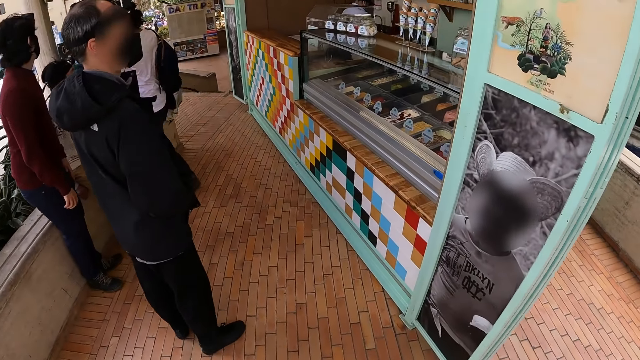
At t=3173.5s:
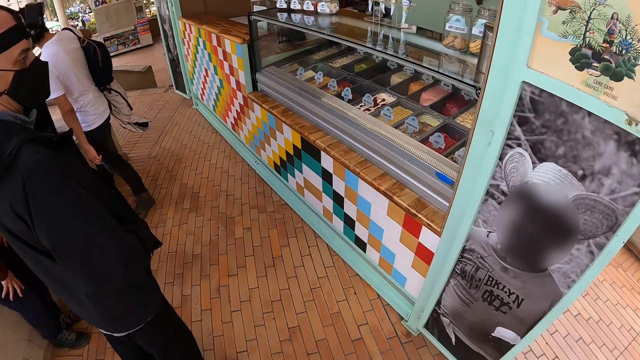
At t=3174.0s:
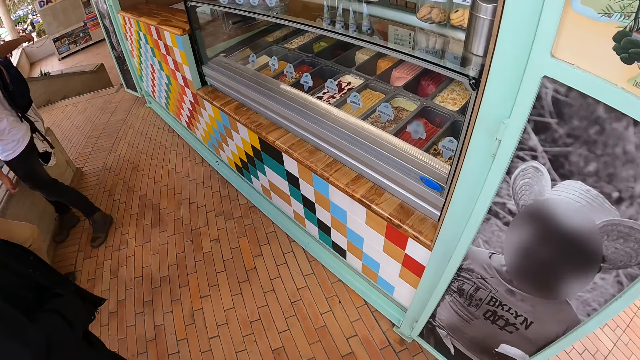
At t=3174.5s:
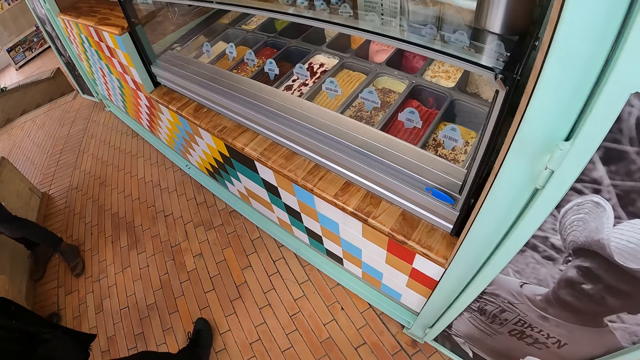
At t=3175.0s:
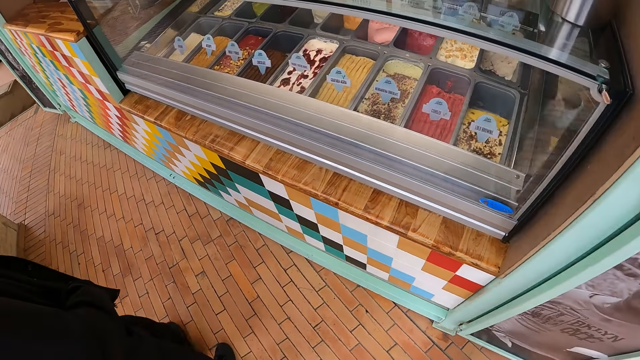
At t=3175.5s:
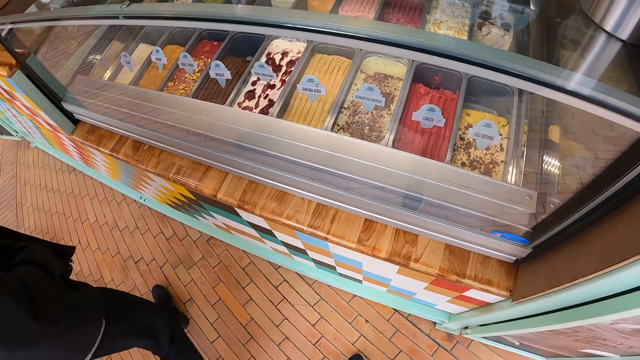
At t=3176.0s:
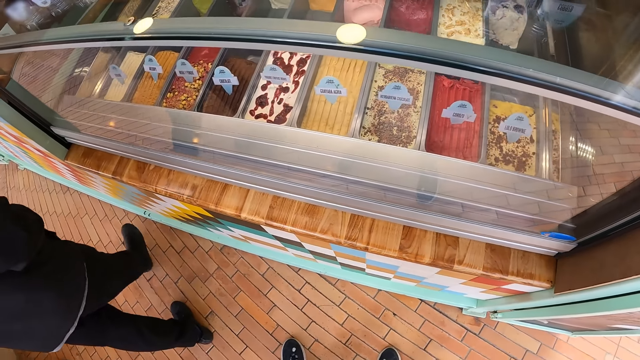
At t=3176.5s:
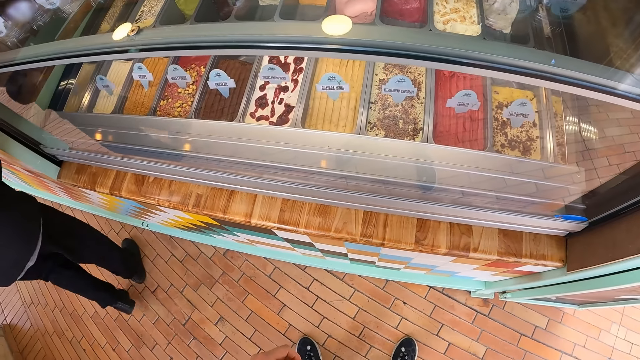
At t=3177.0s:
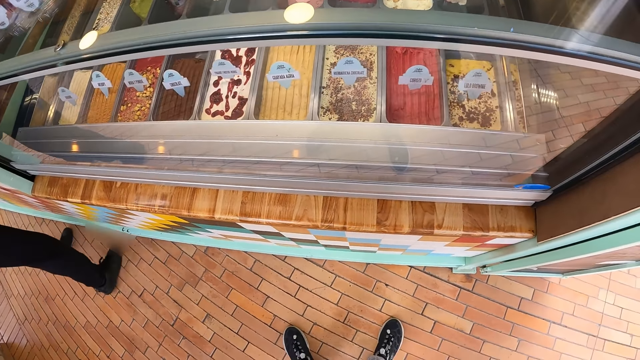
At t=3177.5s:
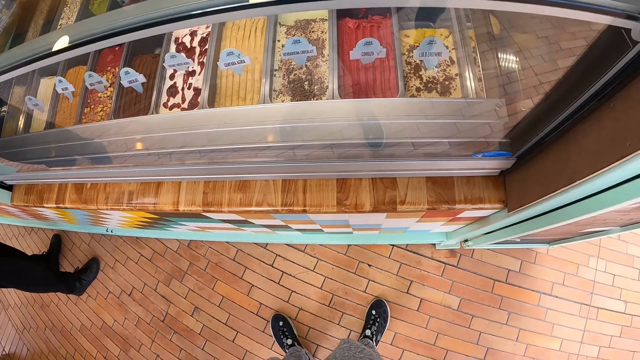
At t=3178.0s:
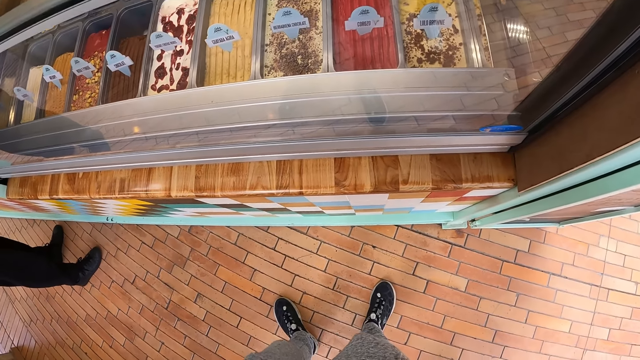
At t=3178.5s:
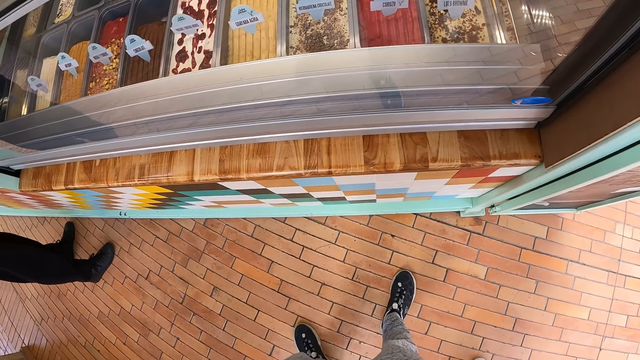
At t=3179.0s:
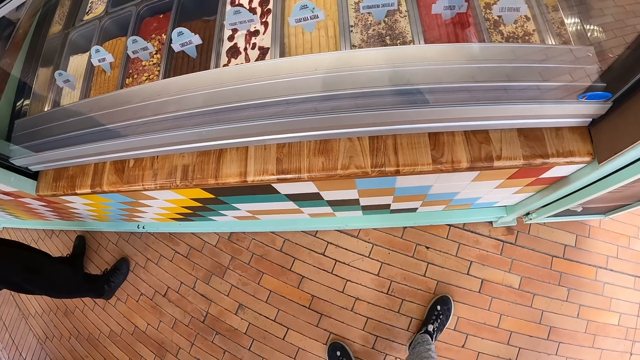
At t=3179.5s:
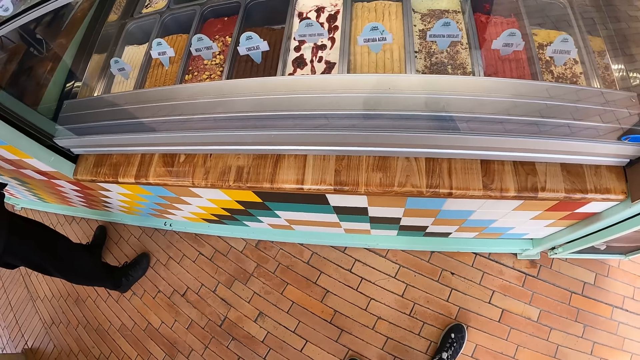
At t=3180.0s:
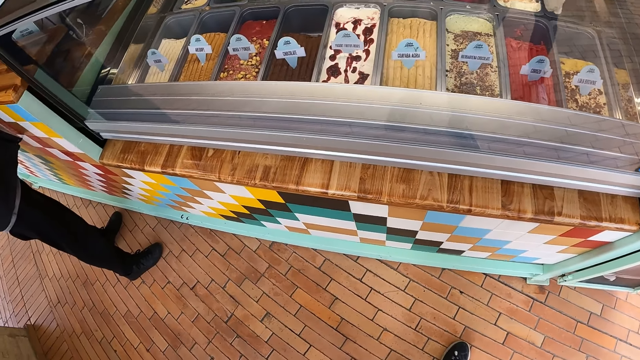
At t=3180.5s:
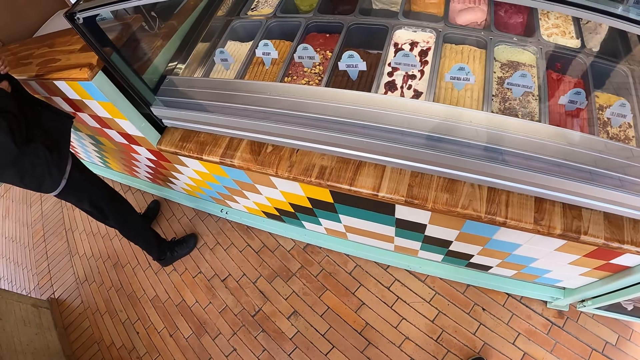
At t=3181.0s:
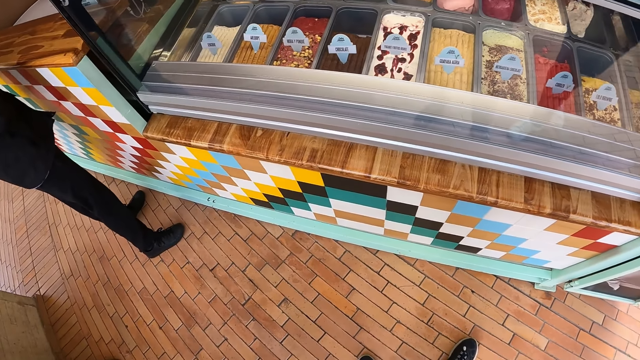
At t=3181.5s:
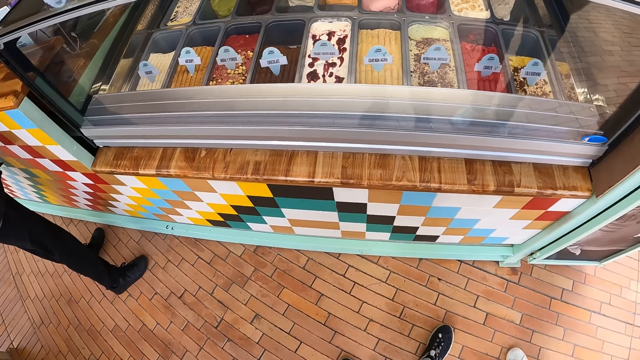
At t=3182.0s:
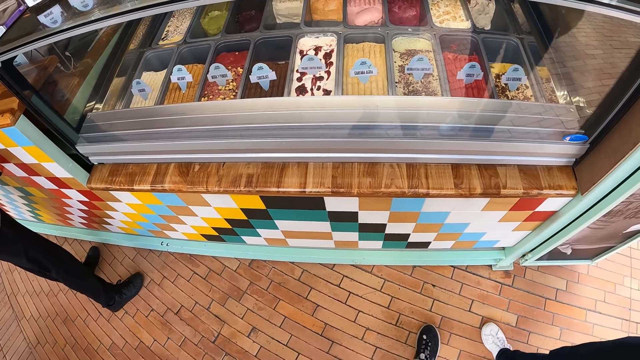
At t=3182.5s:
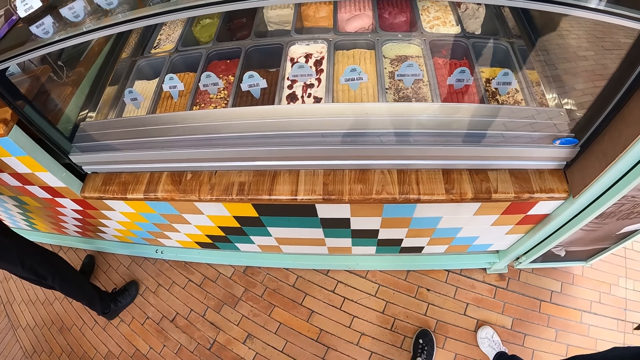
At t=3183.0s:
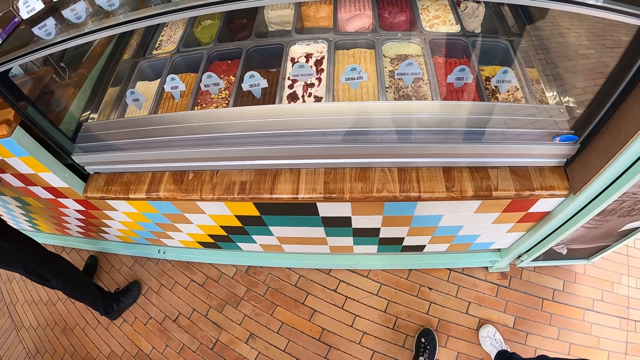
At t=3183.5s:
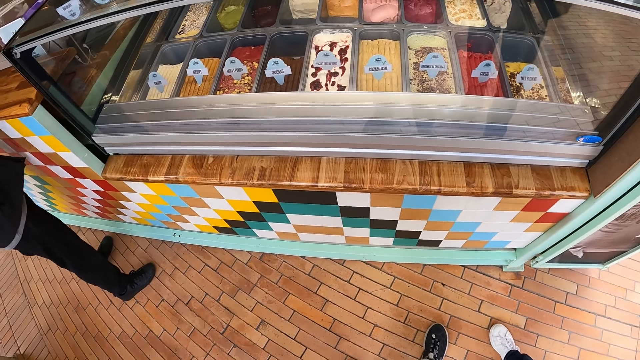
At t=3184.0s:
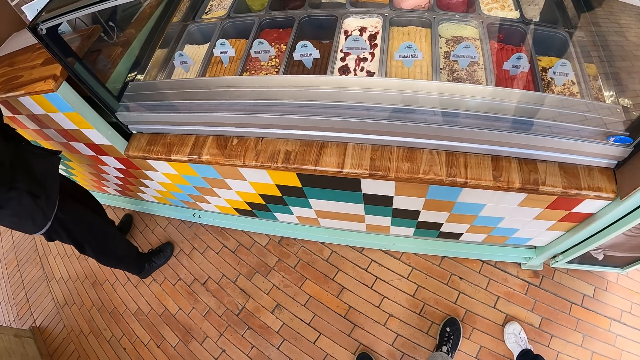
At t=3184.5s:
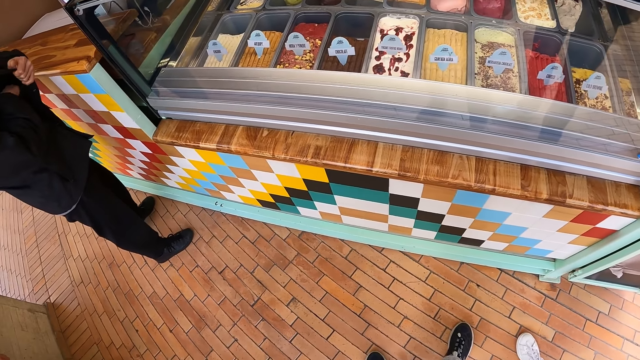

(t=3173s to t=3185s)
The camera wearer looks around. They stare at the products. A man stares at the products.

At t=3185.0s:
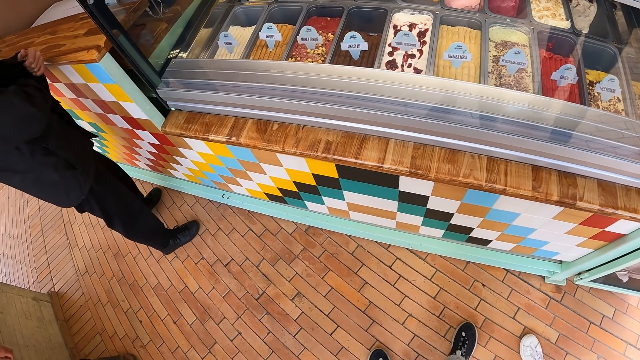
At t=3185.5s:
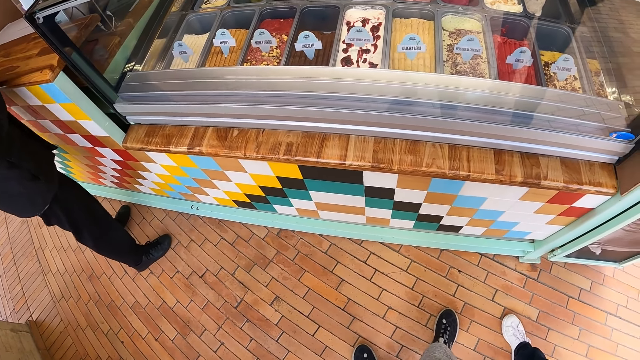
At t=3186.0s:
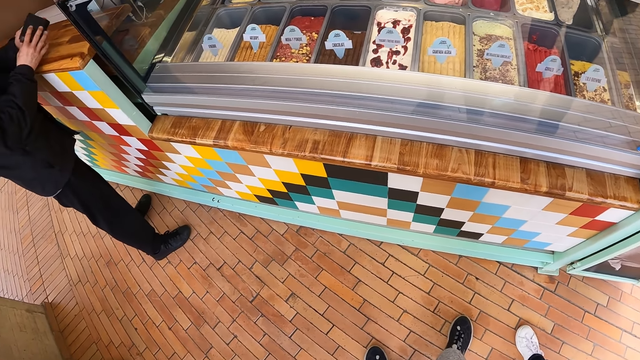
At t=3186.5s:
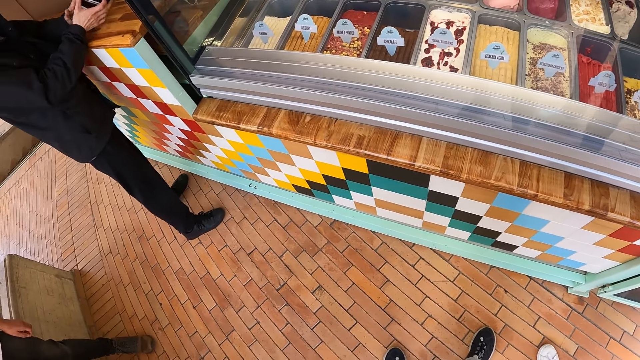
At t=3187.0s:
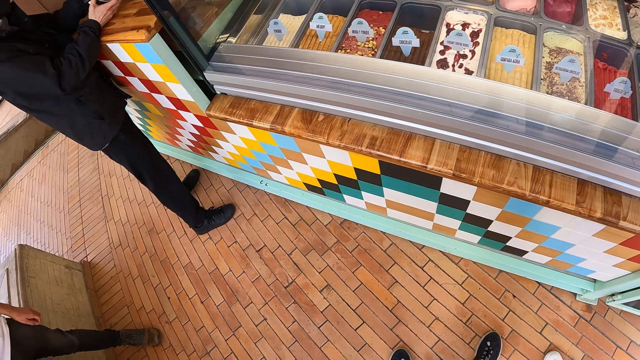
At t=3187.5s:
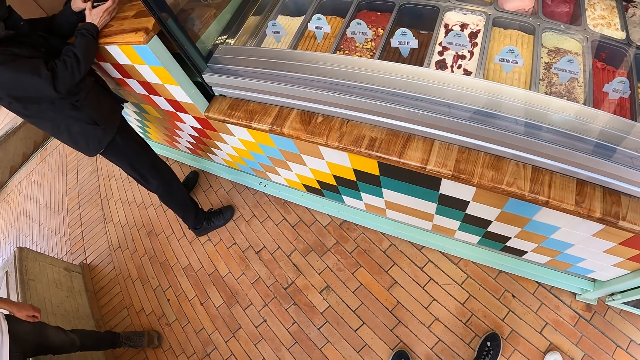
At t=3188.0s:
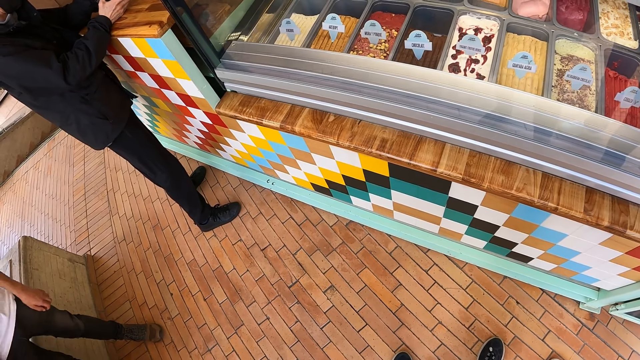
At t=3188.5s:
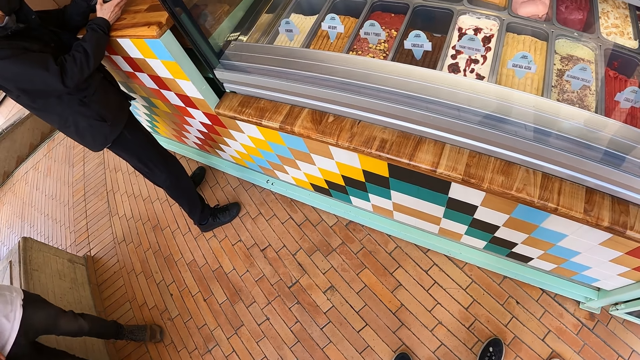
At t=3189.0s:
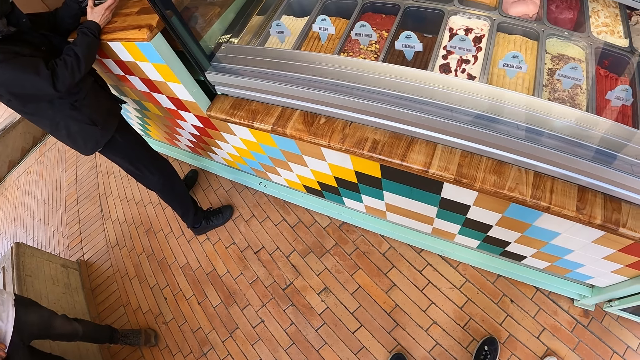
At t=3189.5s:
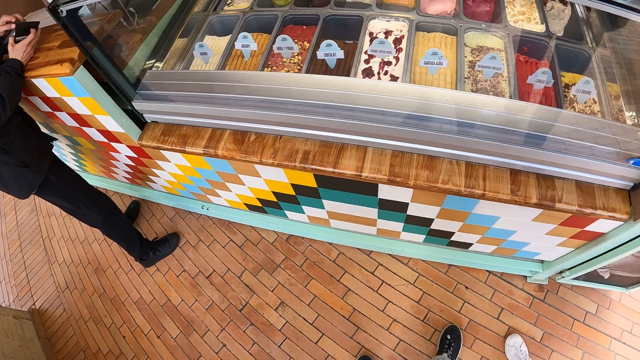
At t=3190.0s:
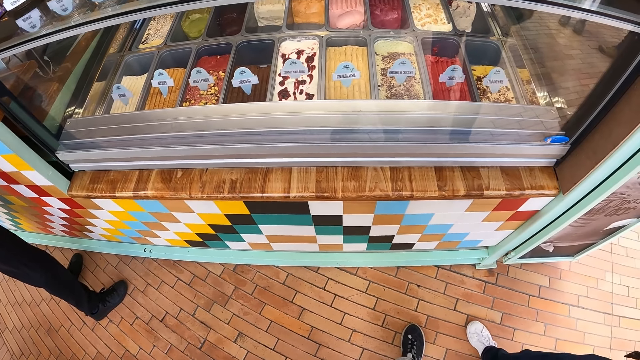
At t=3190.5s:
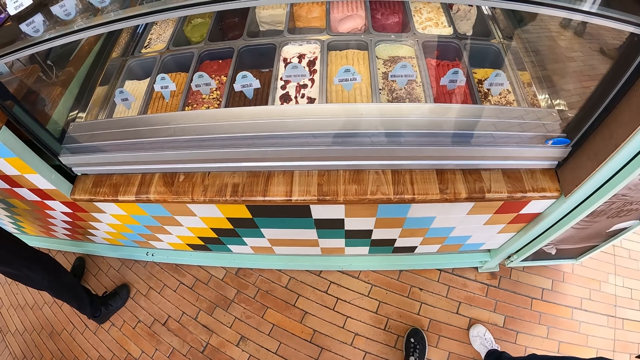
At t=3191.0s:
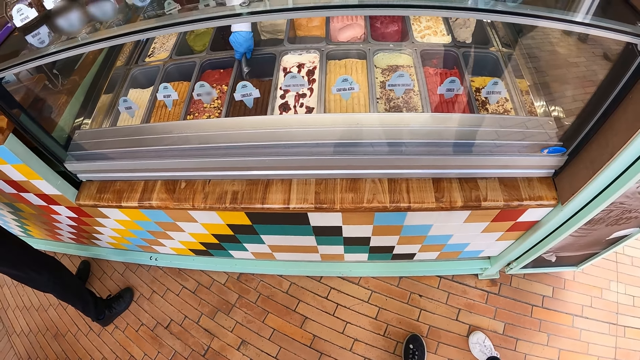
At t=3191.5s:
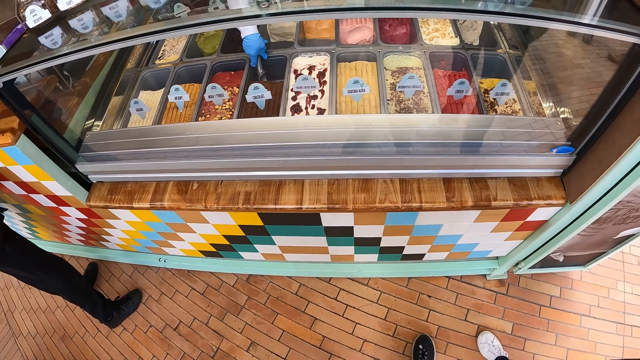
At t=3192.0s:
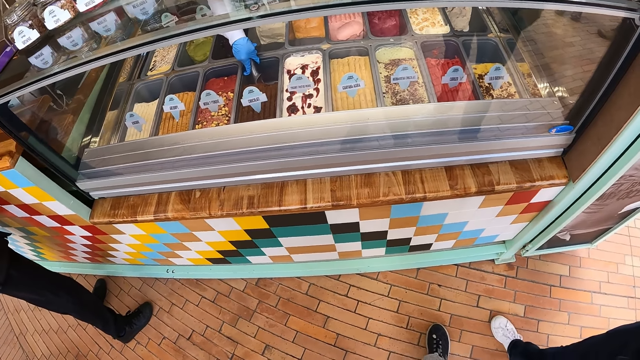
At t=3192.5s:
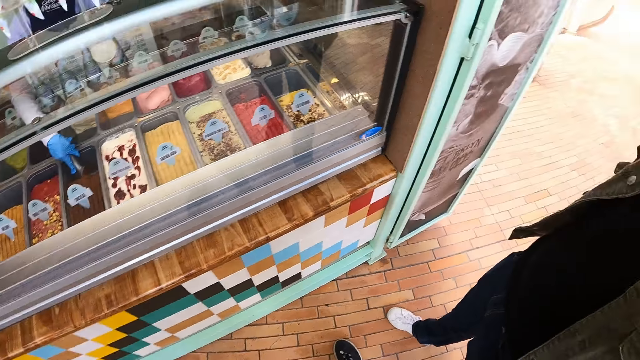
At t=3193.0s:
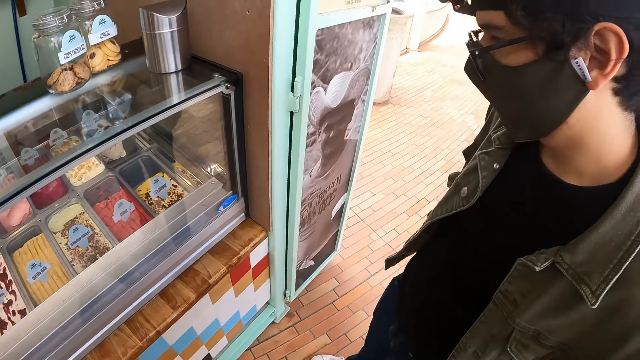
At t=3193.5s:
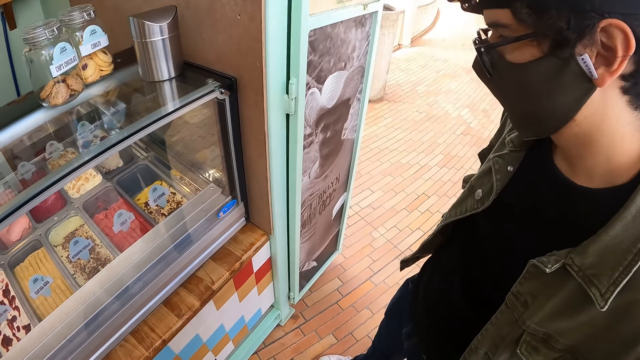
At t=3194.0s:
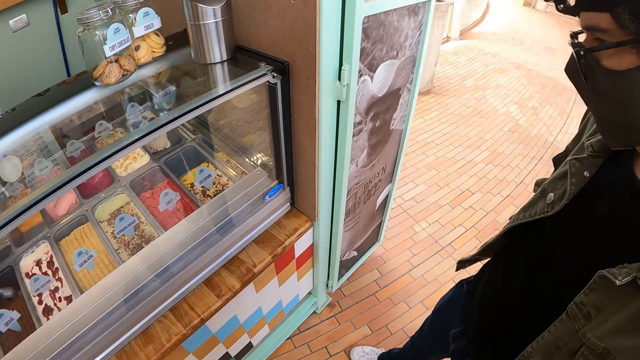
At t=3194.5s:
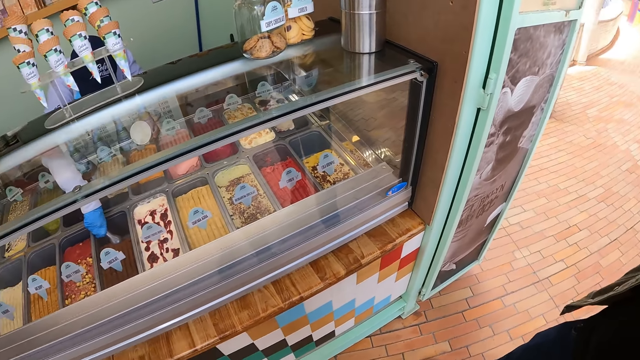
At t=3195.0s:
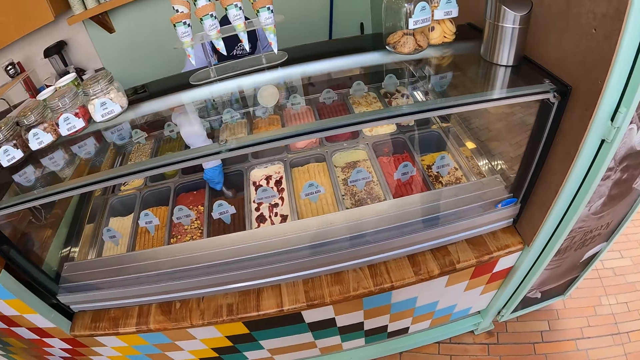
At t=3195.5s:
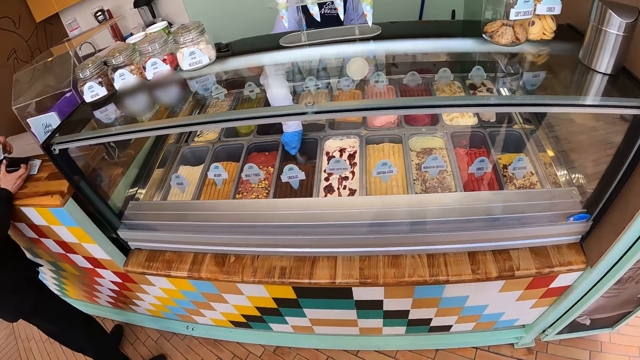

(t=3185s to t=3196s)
Another man stares at the products.
